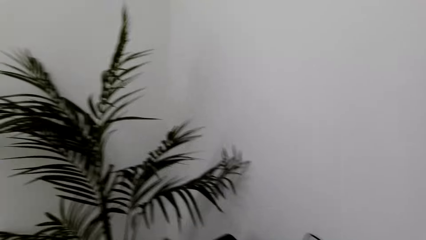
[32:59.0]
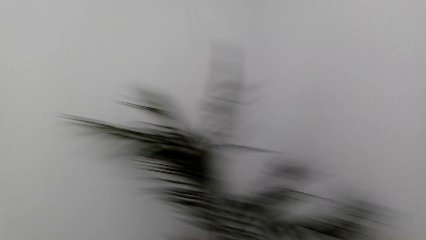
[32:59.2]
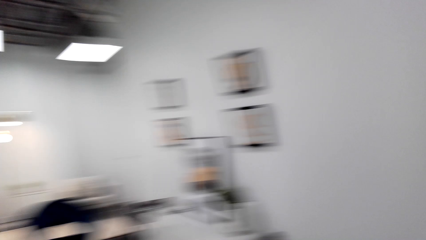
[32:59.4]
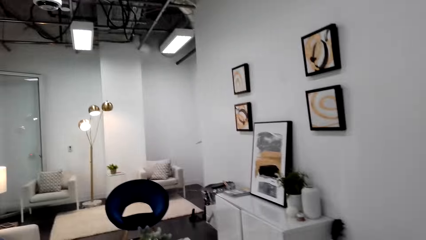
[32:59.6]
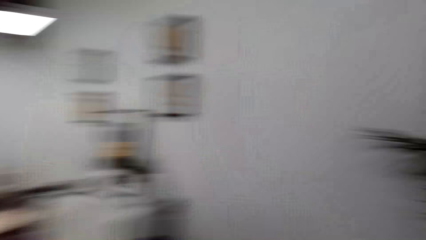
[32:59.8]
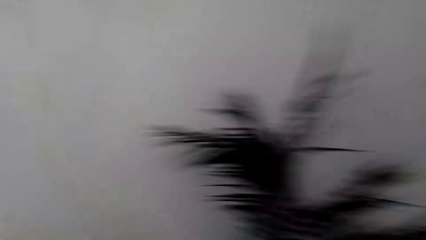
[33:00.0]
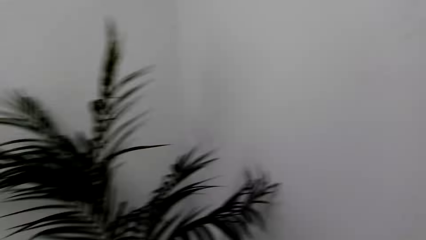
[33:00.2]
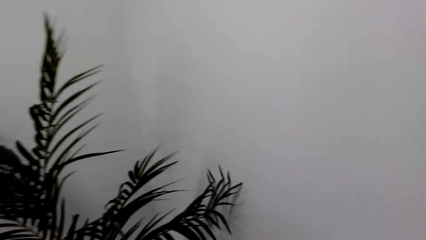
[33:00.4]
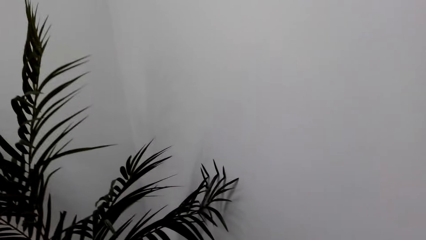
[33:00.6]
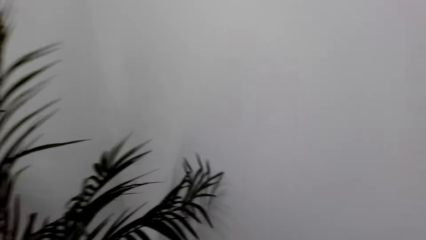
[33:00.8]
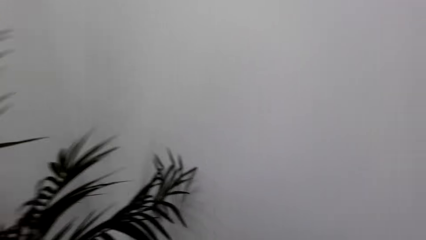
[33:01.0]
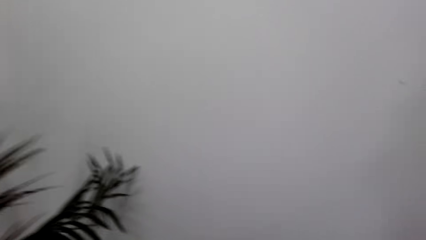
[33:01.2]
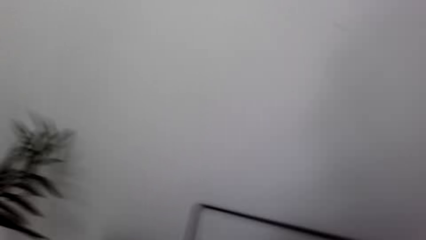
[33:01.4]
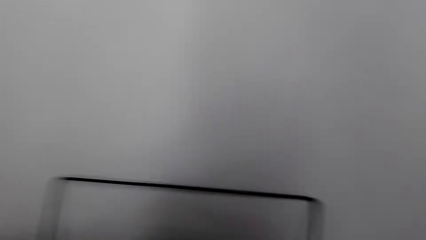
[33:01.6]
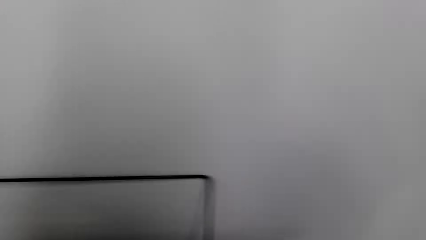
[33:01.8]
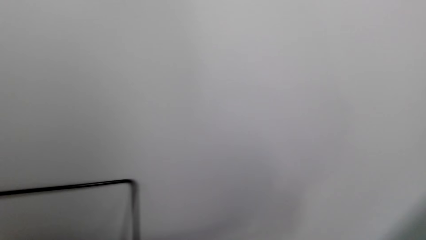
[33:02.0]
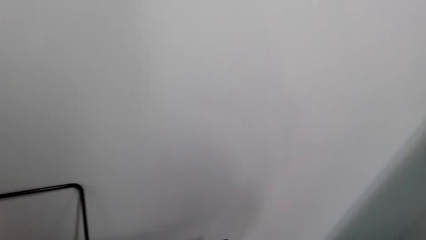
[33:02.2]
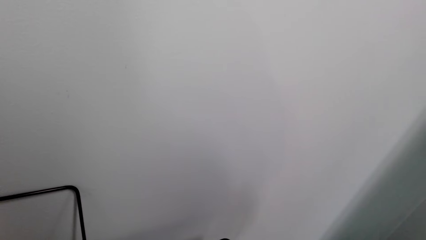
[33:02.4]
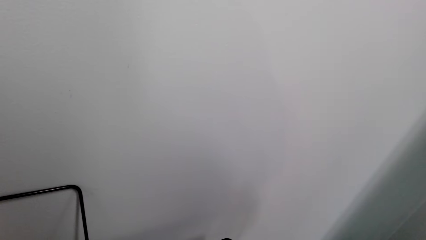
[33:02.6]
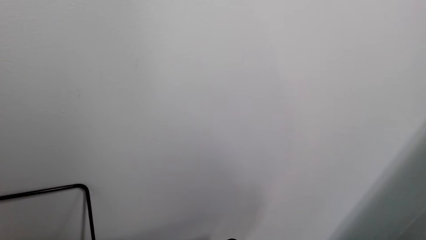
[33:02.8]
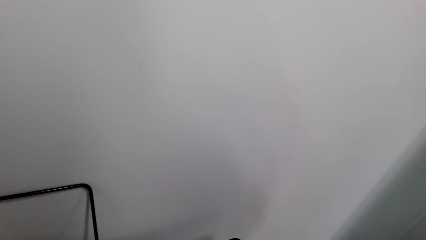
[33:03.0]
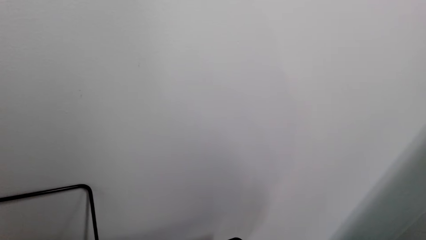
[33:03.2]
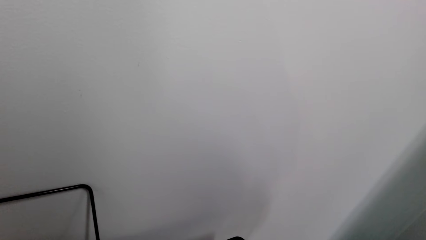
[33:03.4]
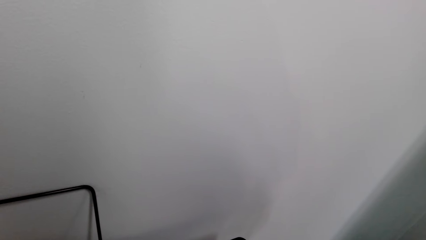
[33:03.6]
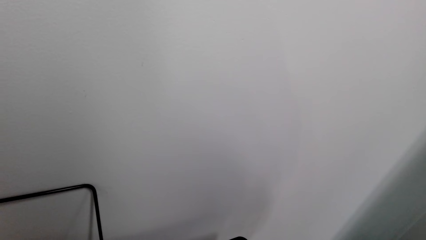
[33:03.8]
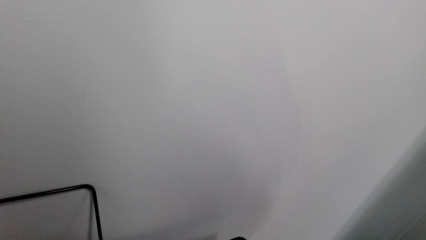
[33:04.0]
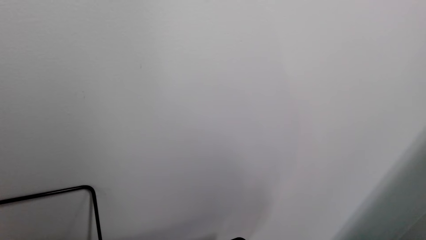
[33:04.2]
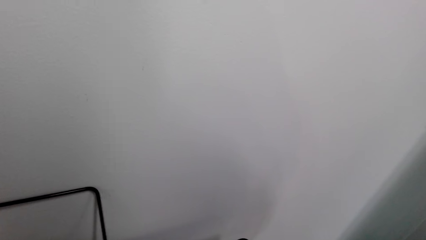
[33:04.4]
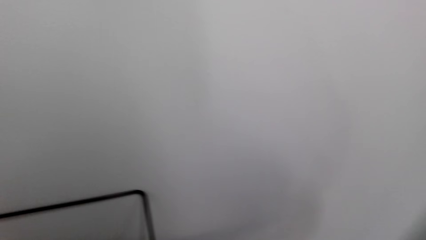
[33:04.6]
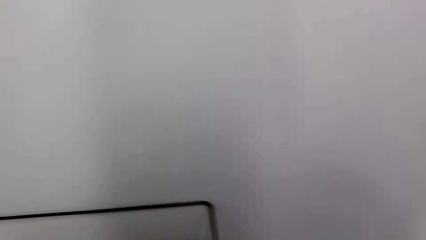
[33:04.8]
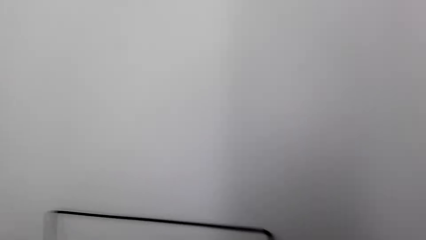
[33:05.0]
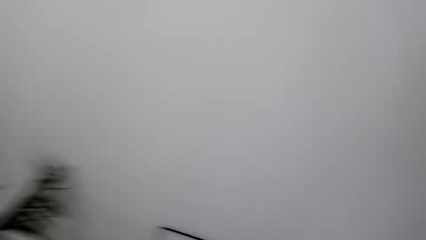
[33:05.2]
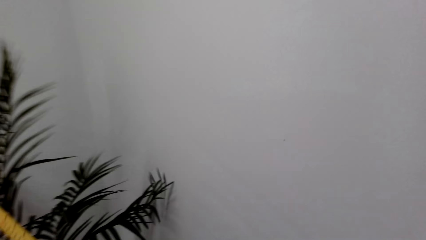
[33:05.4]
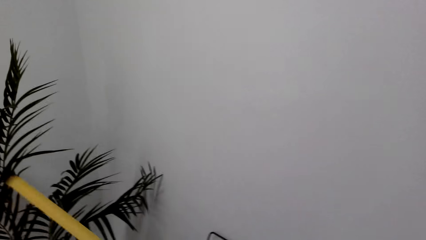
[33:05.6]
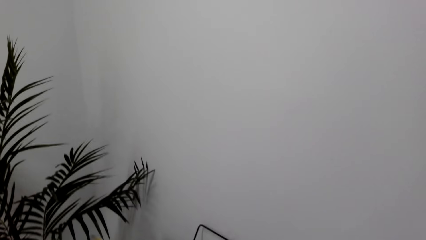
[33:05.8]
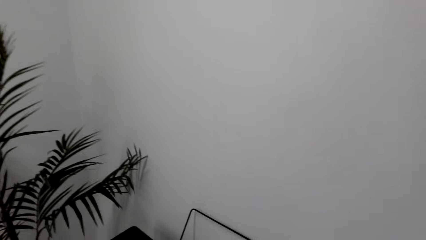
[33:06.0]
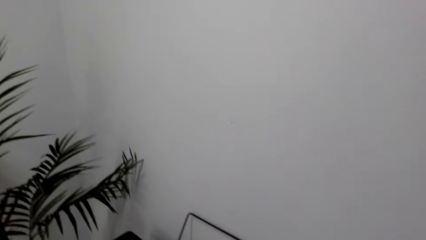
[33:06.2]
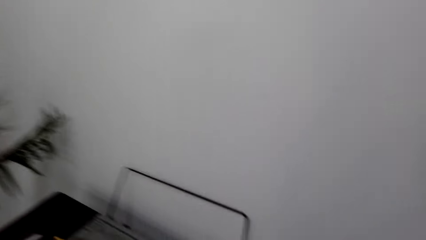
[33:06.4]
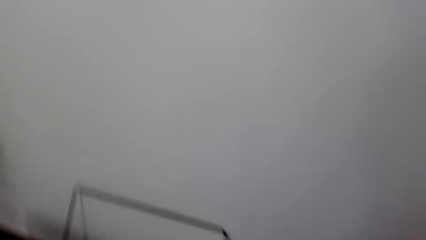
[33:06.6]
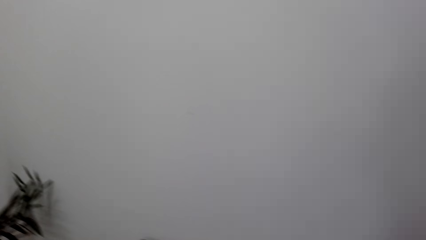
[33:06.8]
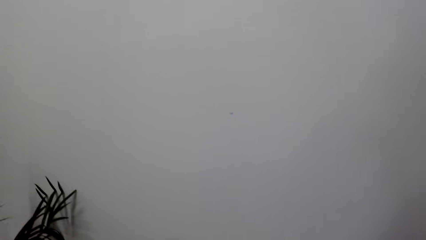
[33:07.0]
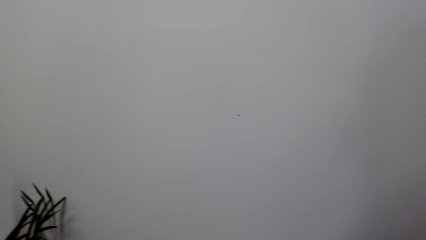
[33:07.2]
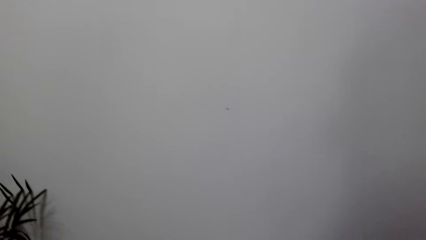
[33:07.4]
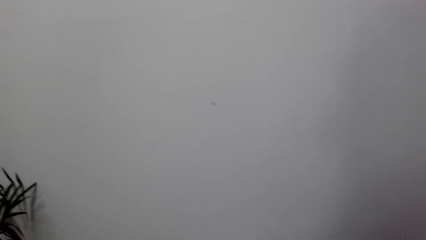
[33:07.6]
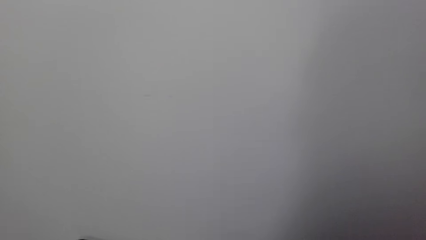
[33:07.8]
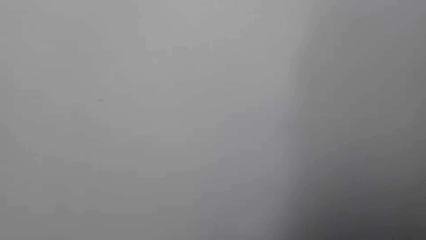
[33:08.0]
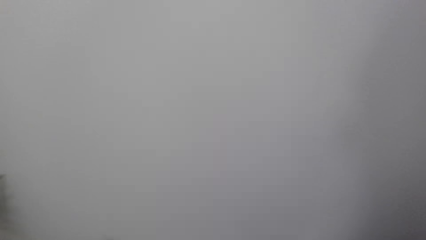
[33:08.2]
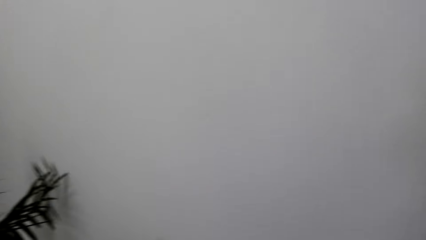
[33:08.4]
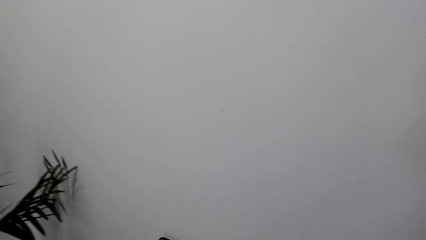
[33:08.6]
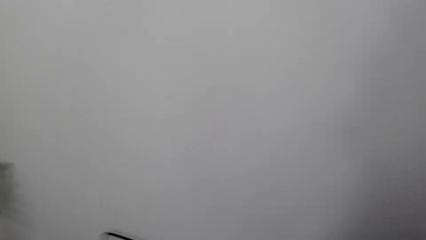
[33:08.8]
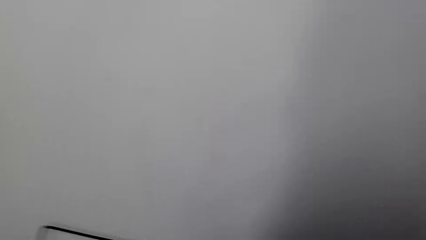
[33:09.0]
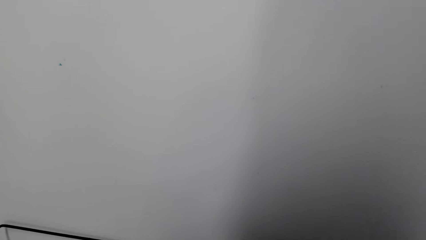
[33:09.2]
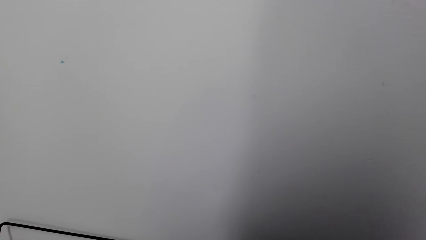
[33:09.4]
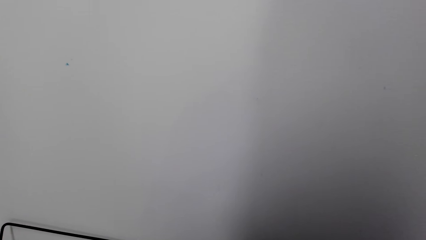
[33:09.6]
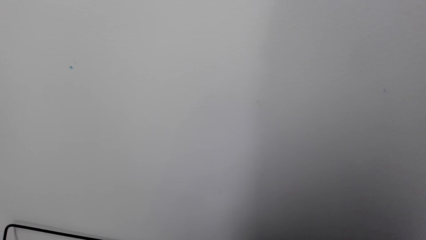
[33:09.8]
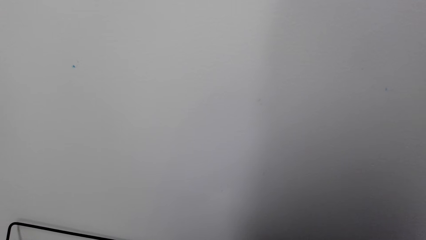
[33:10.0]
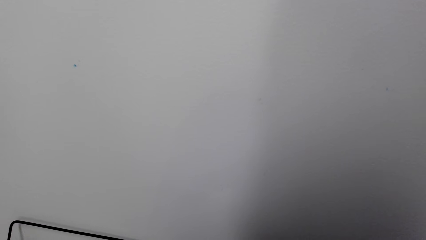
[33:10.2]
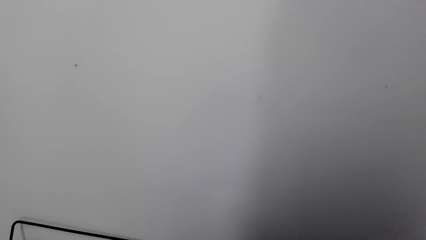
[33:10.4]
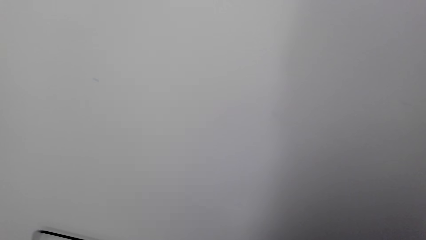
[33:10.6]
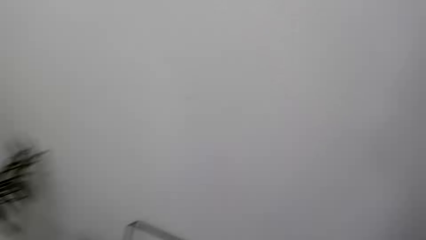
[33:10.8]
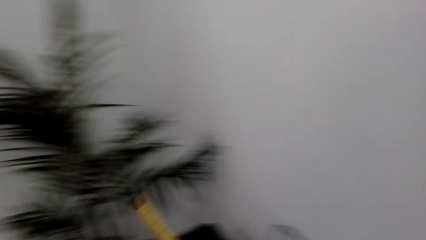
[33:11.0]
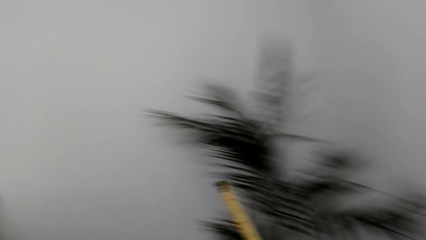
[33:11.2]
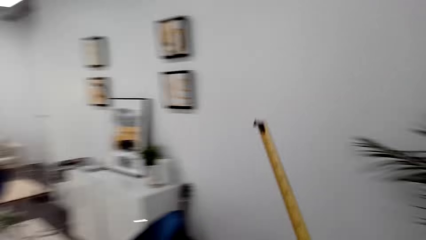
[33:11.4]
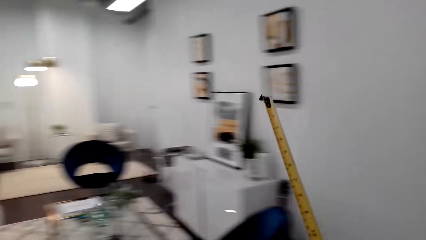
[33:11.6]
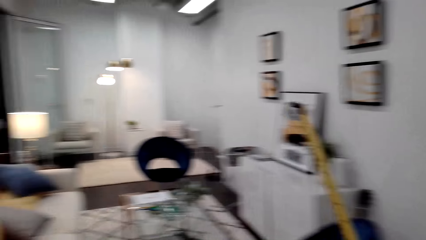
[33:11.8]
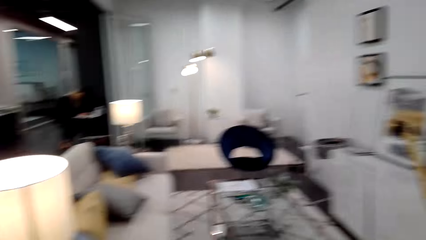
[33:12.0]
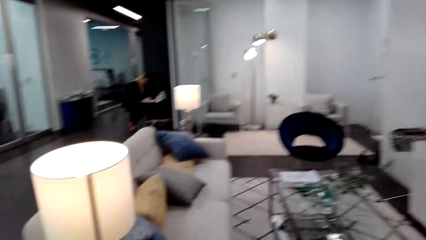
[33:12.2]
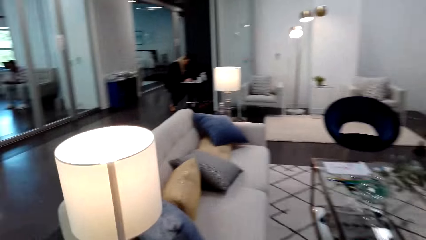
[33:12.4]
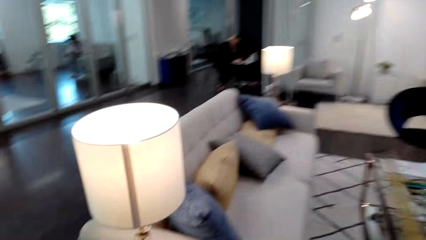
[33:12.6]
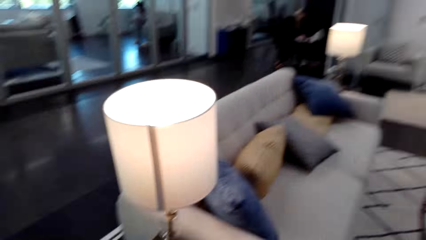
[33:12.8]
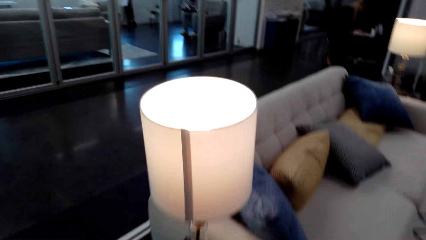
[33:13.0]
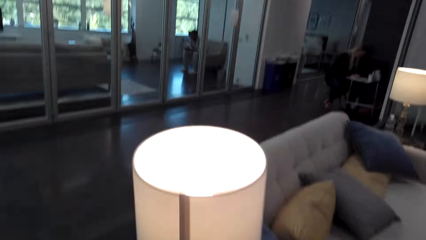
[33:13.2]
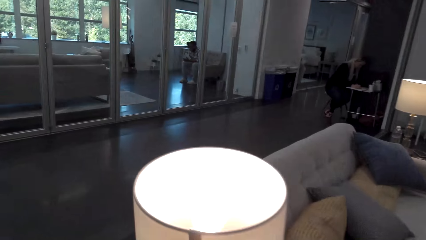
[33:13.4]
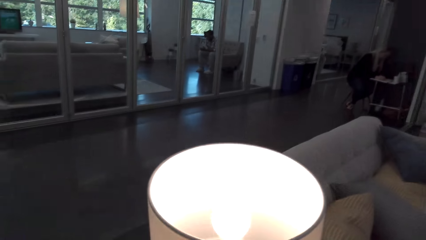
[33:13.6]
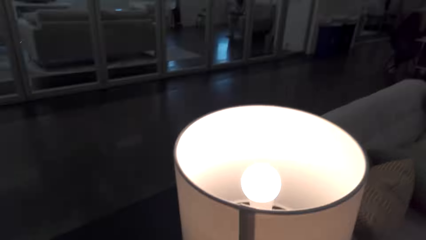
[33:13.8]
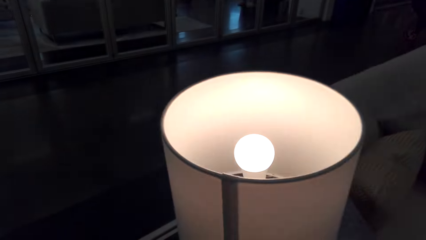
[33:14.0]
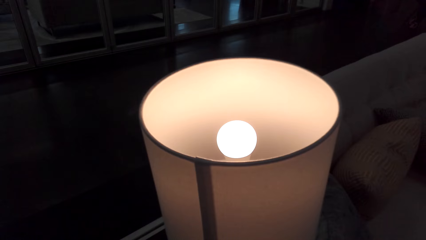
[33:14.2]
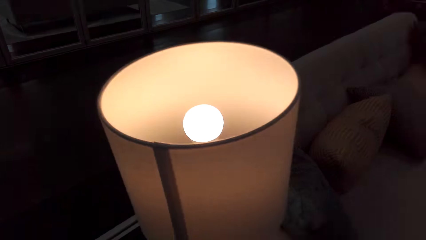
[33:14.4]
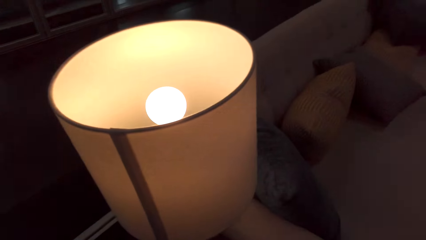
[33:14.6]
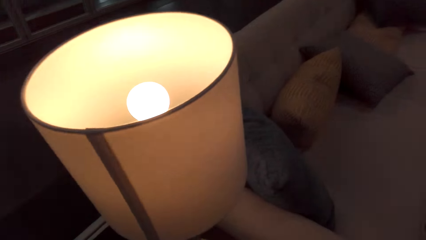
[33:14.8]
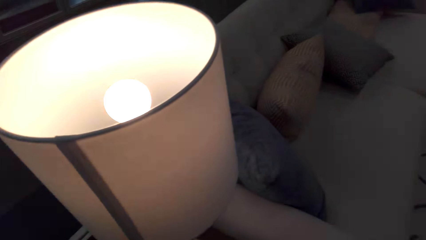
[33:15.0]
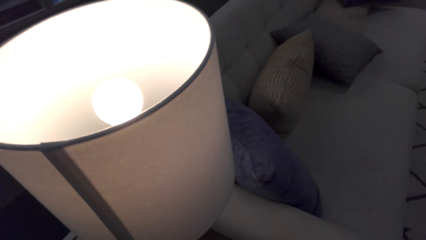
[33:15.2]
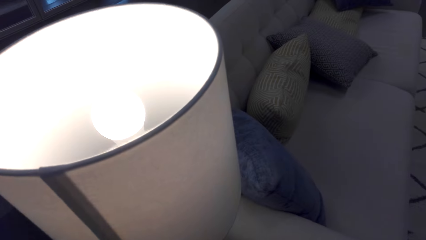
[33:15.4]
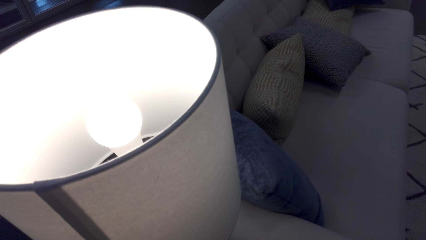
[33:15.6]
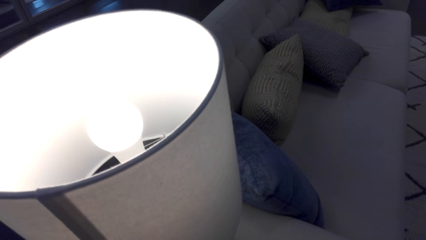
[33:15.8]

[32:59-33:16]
The camera wearer looks around the house. They walk around the house.
